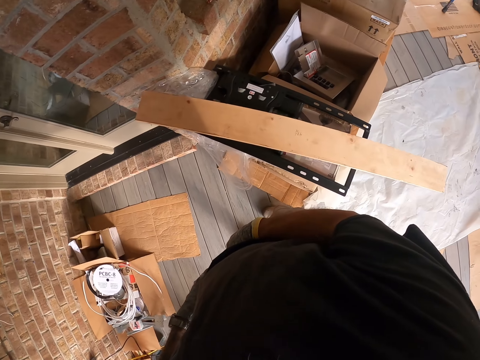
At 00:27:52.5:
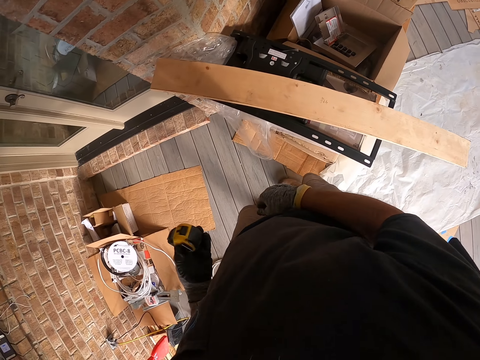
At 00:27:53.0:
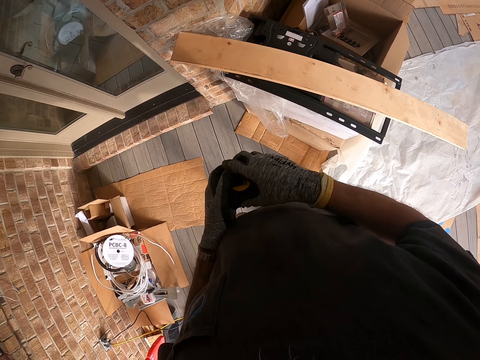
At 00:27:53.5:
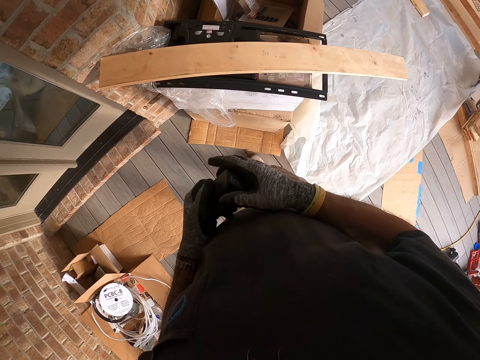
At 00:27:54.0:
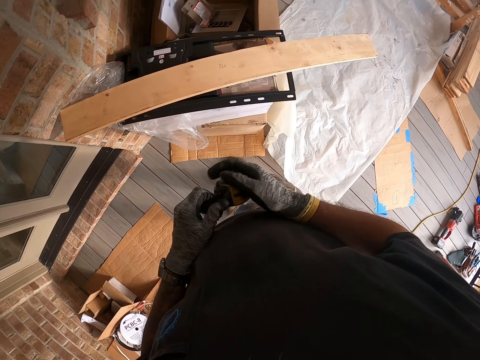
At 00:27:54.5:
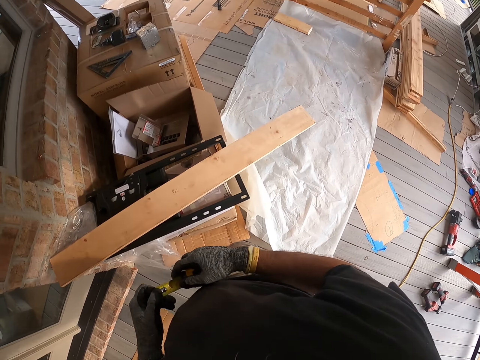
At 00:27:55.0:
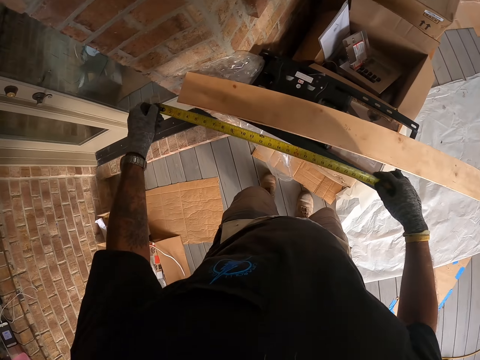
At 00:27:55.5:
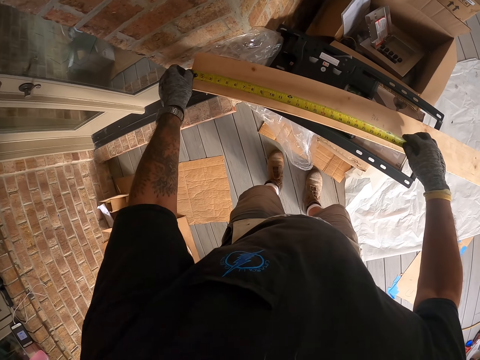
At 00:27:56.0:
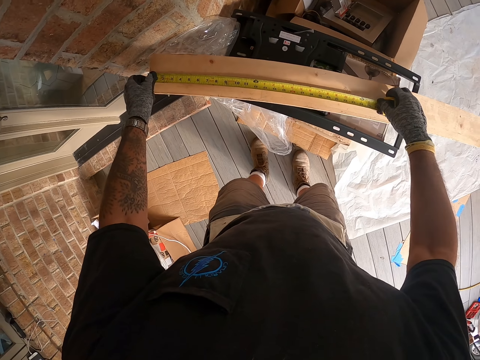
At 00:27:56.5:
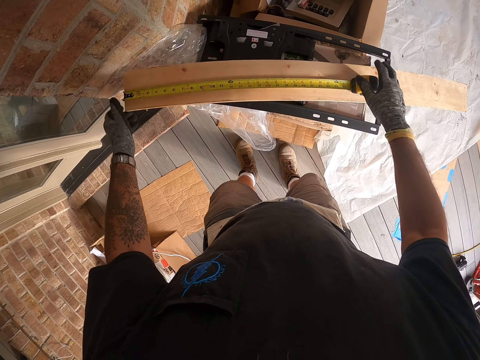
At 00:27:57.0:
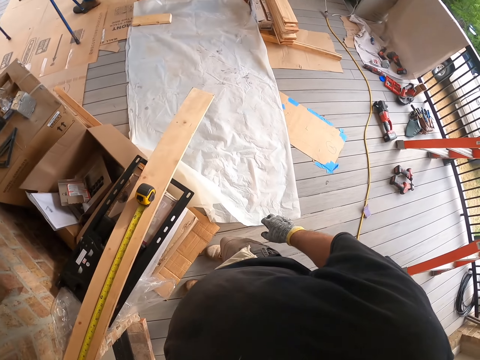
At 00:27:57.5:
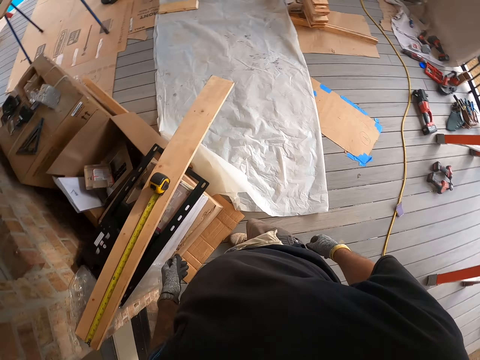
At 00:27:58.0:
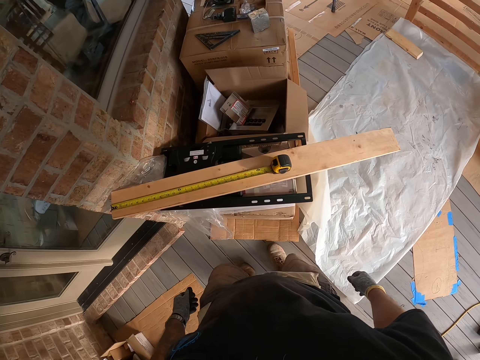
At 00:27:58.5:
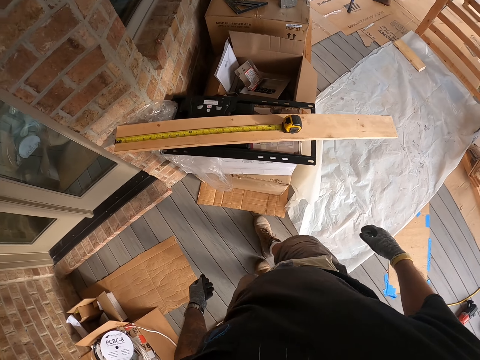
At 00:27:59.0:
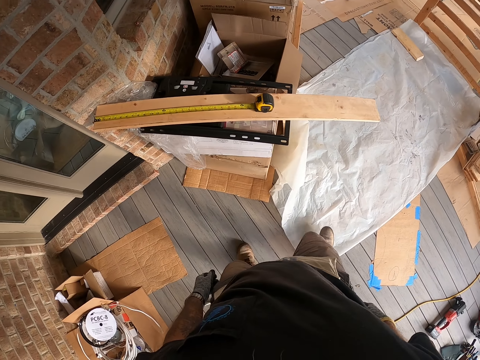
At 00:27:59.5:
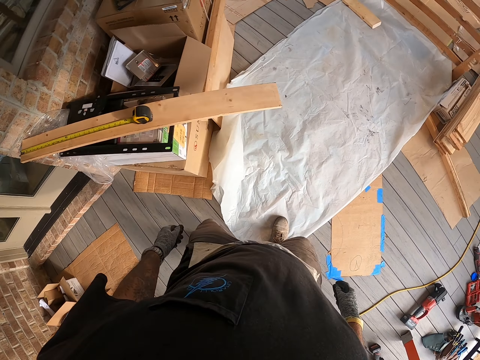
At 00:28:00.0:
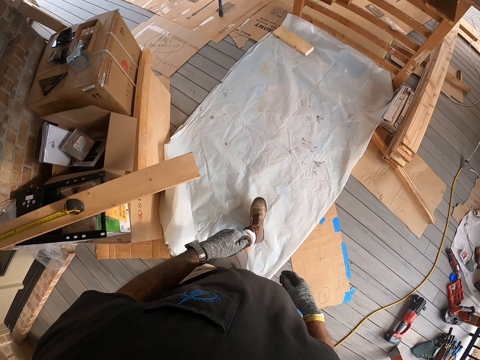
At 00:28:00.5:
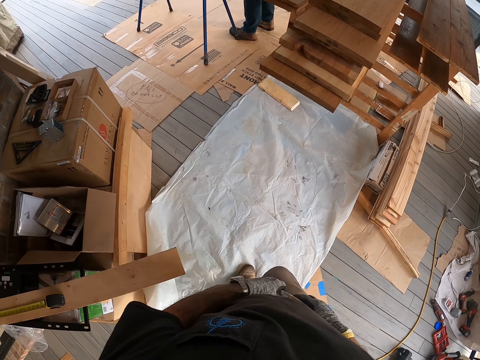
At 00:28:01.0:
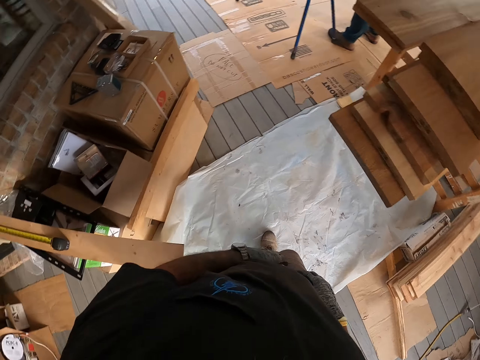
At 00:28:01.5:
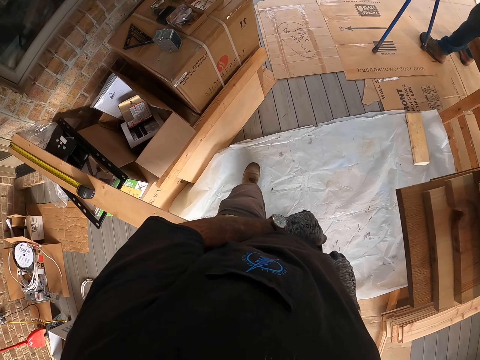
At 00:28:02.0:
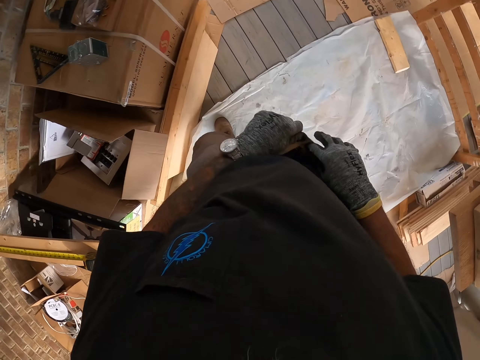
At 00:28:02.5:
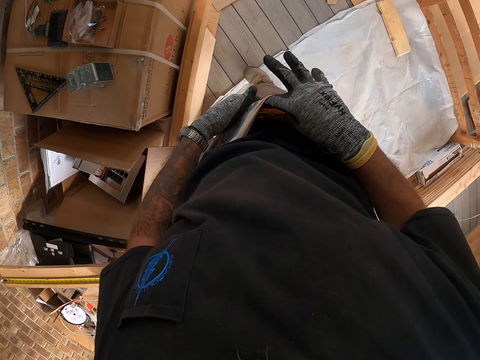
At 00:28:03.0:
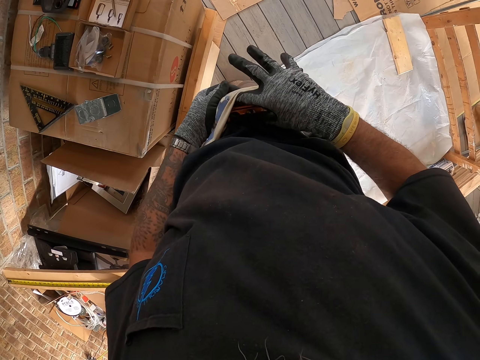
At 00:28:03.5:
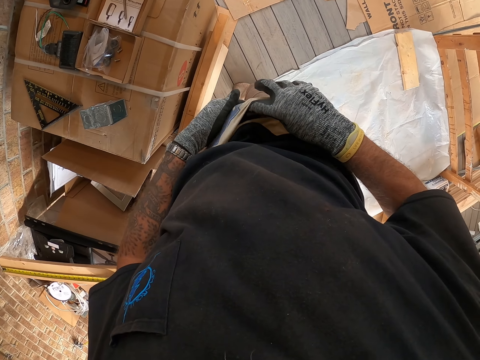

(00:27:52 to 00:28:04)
The camera wearer measures the wood with the tape measure. He looks around and walks in the site. He removes the pen from his pocket.

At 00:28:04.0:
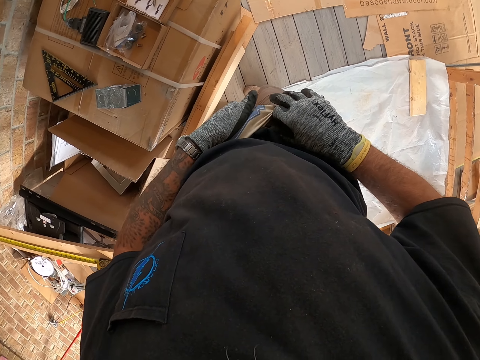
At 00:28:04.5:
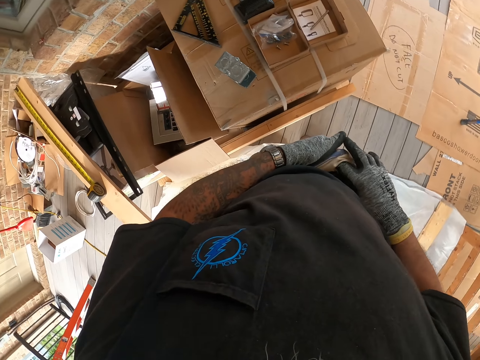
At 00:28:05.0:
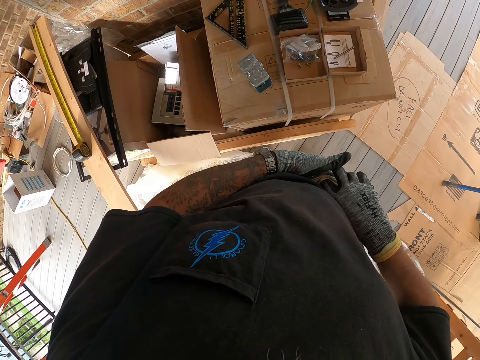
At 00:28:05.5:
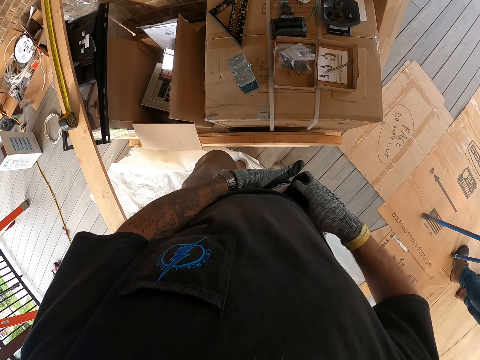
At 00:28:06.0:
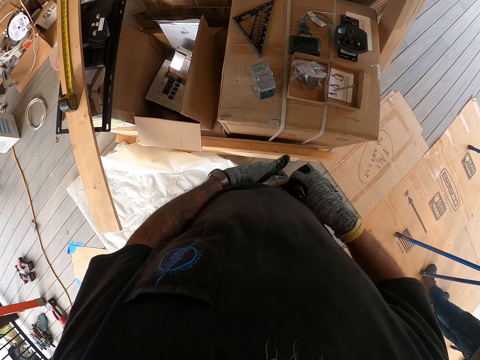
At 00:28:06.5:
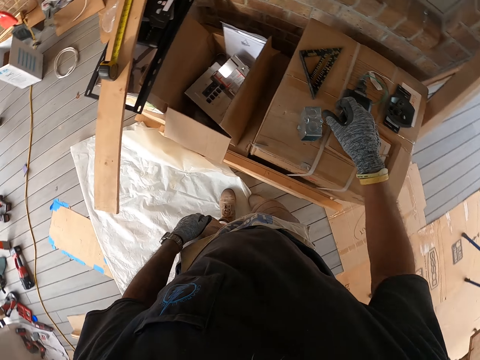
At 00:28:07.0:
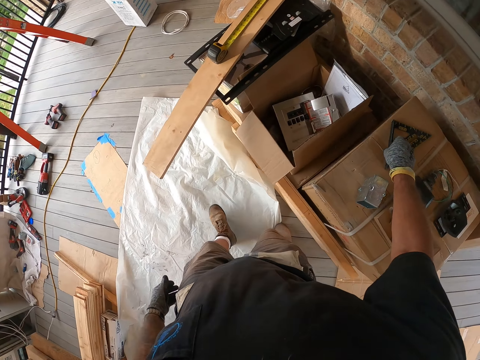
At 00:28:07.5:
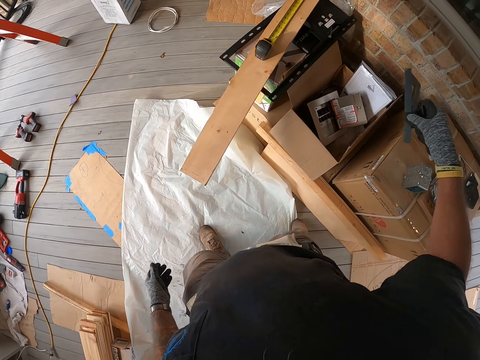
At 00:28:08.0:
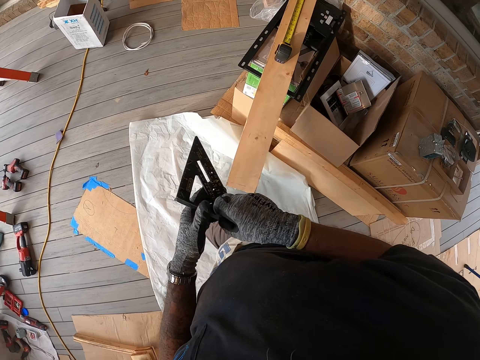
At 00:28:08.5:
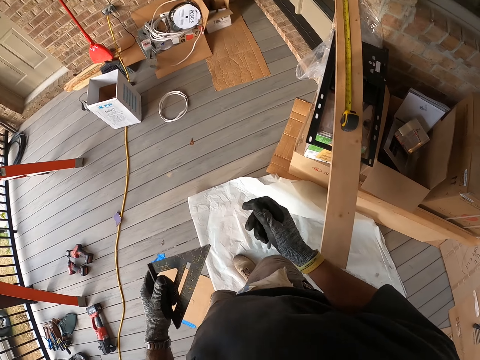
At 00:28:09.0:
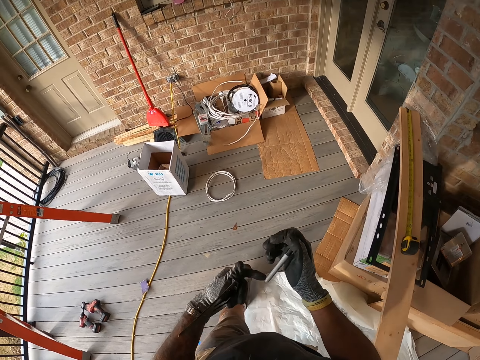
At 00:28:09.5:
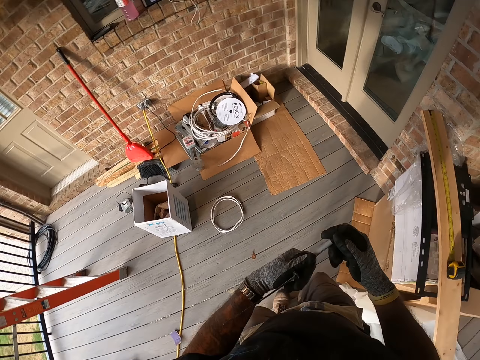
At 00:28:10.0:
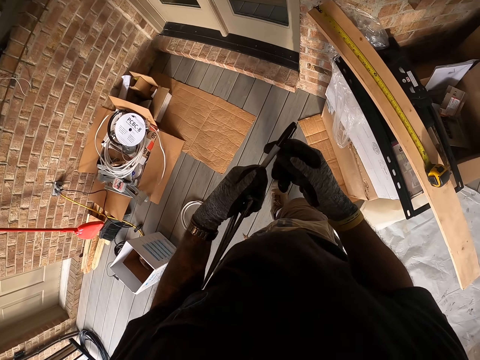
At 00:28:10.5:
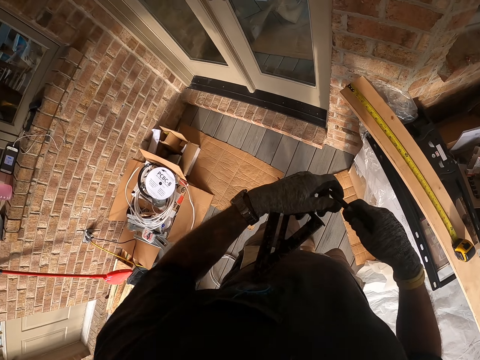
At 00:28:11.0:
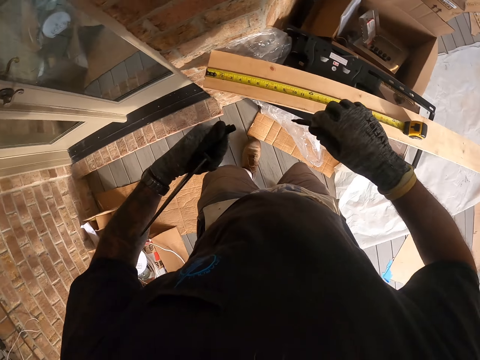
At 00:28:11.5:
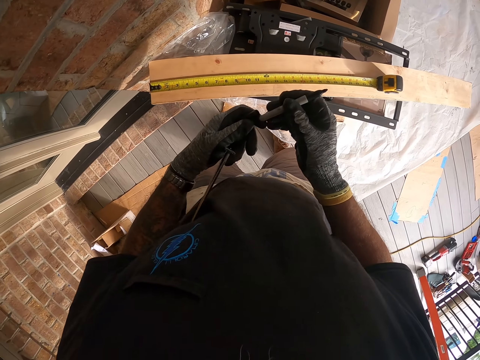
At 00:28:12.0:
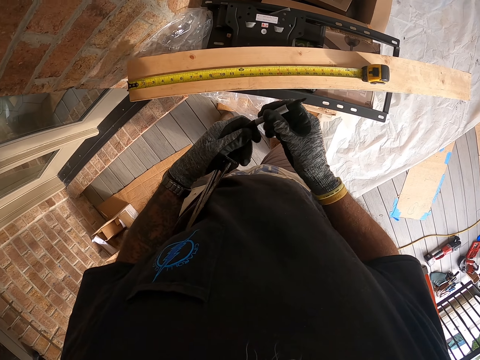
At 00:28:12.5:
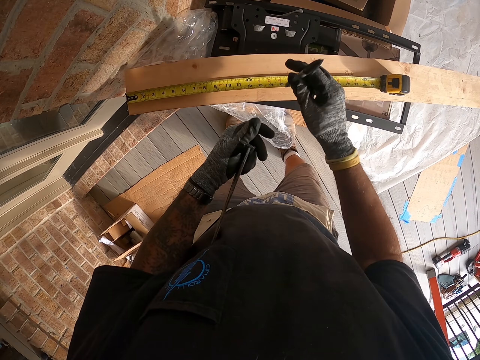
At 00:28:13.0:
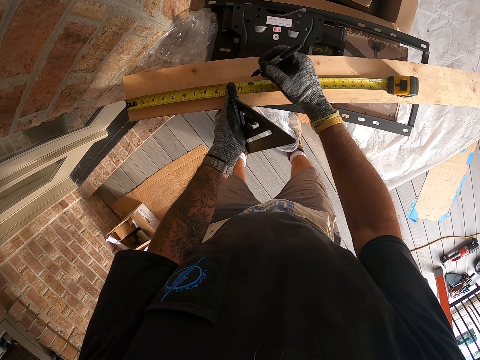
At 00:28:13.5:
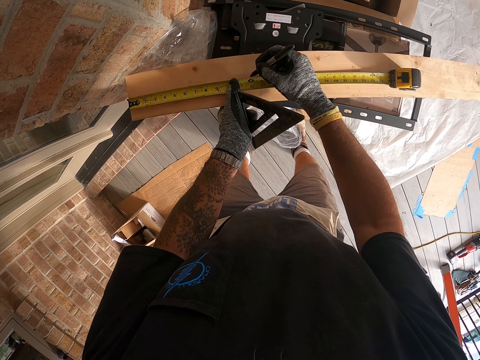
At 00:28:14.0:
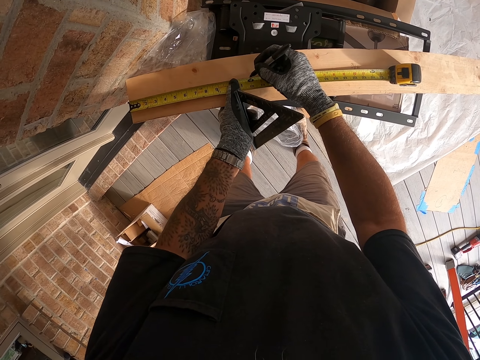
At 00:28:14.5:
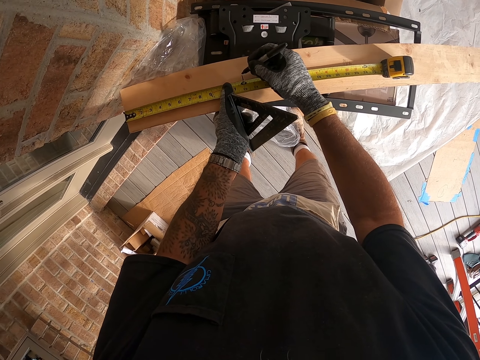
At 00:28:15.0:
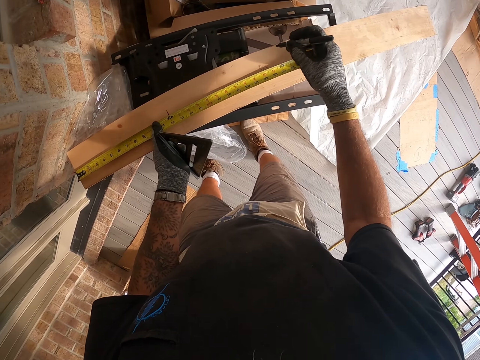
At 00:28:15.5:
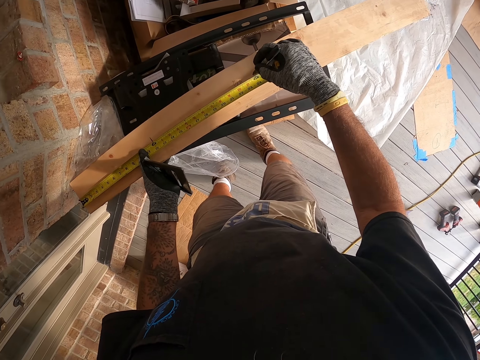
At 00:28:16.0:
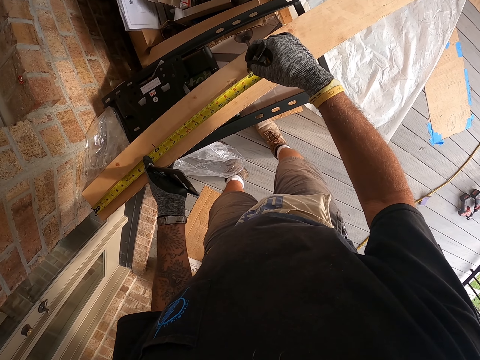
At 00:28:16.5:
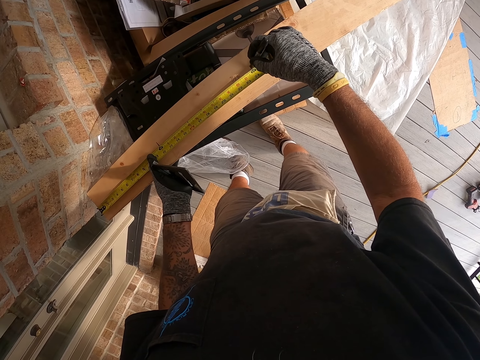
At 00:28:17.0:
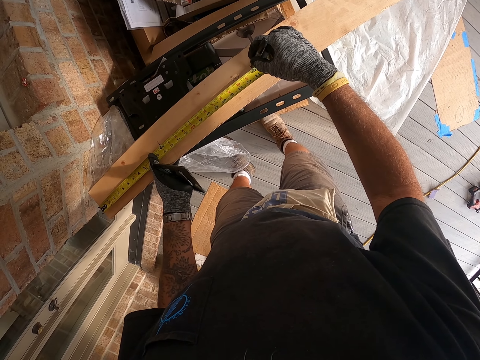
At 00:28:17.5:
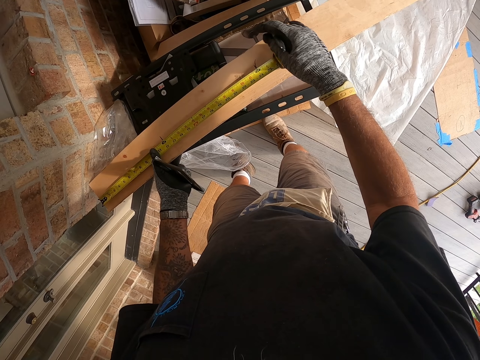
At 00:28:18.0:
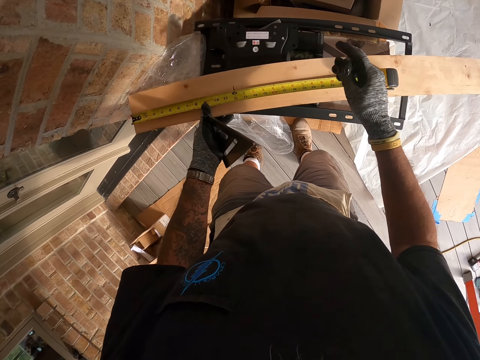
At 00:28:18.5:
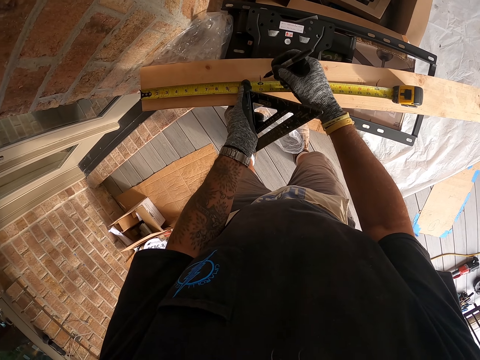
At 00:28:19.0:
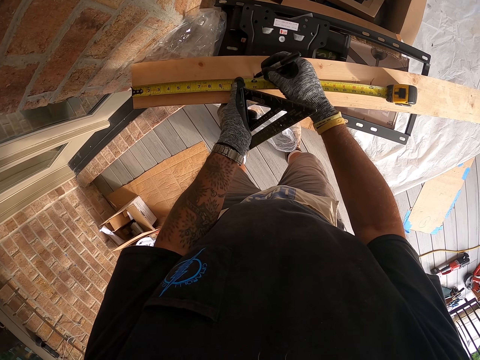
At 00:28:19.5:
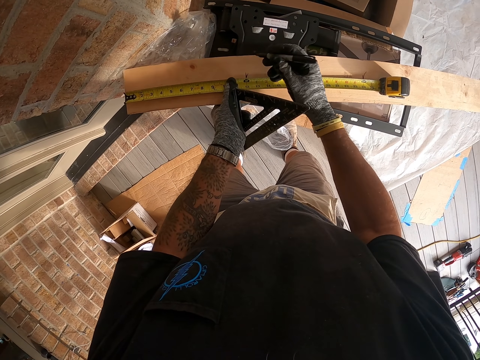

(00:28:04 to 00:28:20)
The camera wearer grabs the pen from the belt bag. They pick up the square ruler from the box, move at the porch and transfer the square ruler to the left hand. They pull the pen cap. They mark the wood with the pen.
